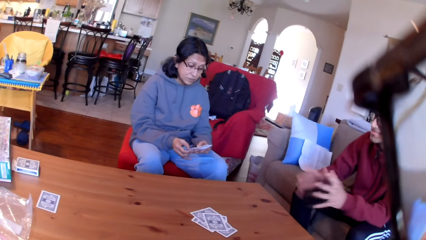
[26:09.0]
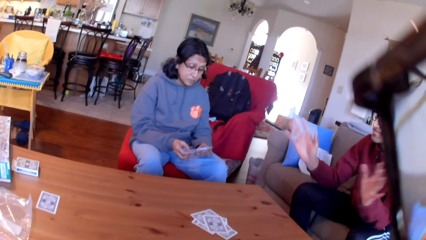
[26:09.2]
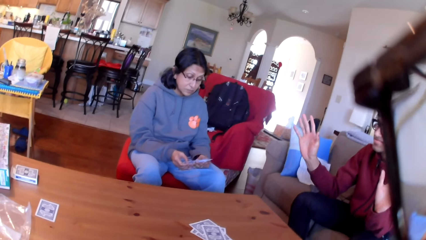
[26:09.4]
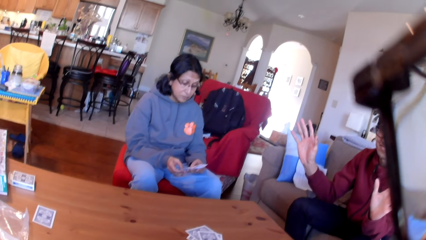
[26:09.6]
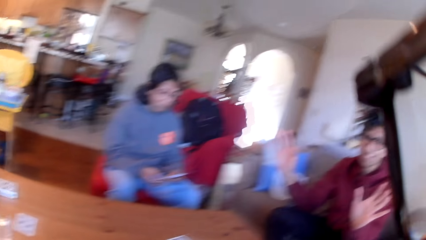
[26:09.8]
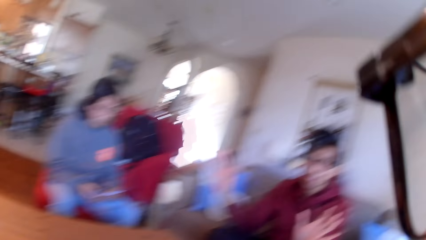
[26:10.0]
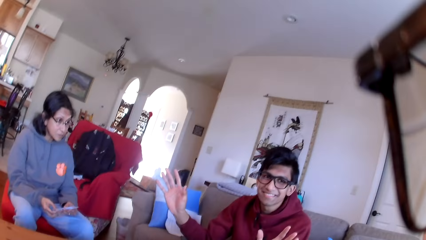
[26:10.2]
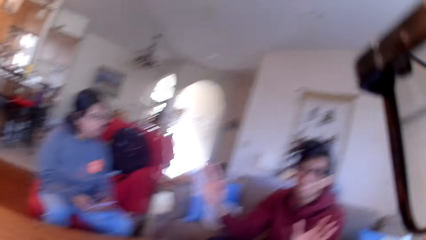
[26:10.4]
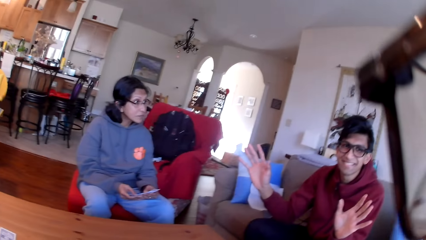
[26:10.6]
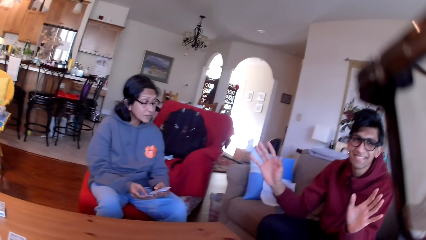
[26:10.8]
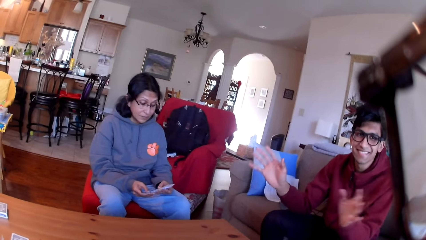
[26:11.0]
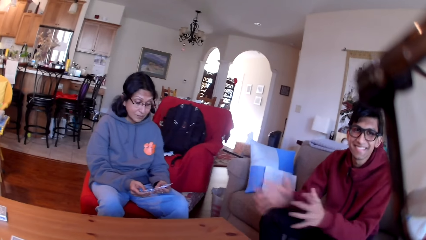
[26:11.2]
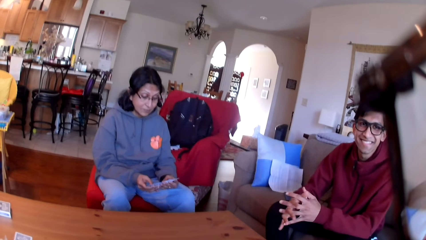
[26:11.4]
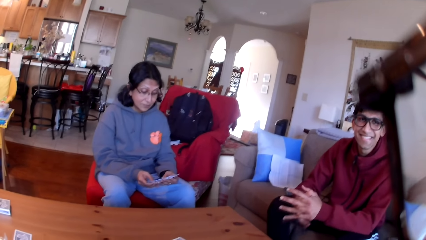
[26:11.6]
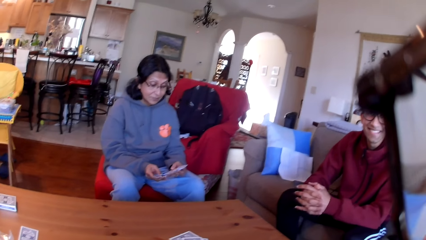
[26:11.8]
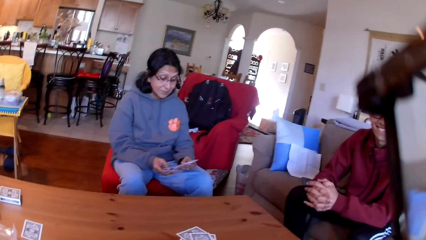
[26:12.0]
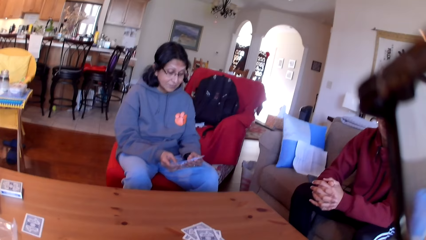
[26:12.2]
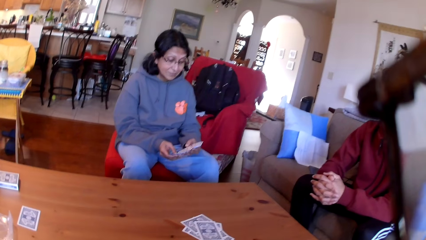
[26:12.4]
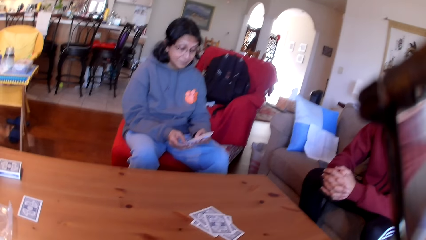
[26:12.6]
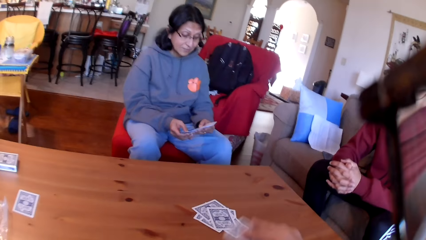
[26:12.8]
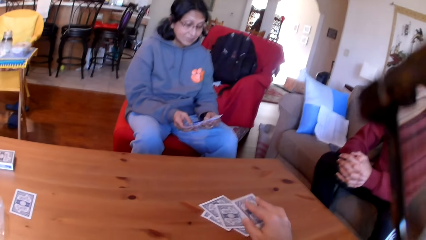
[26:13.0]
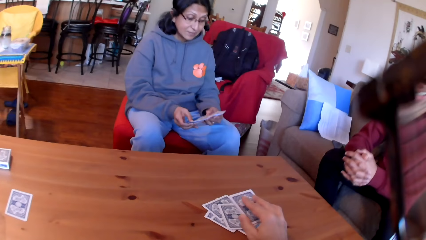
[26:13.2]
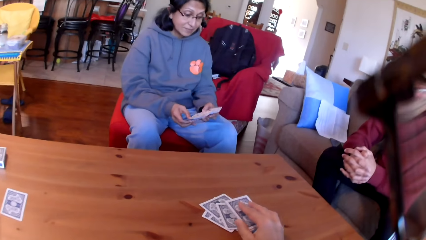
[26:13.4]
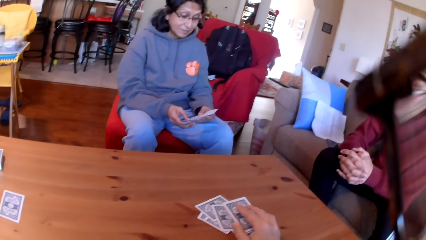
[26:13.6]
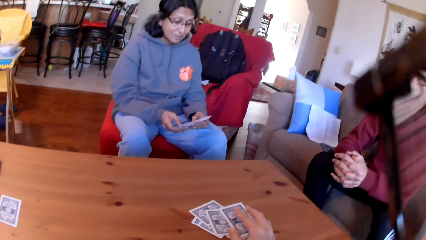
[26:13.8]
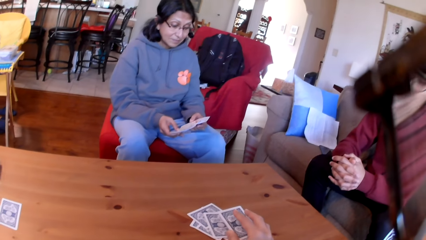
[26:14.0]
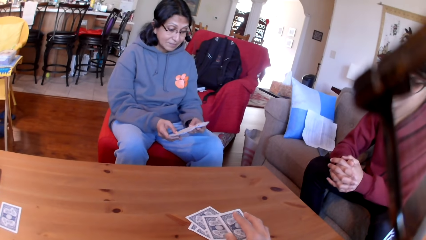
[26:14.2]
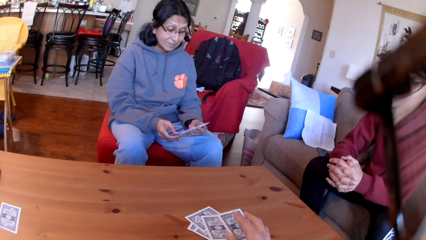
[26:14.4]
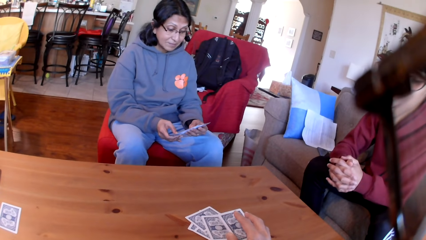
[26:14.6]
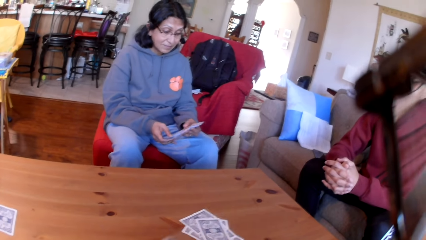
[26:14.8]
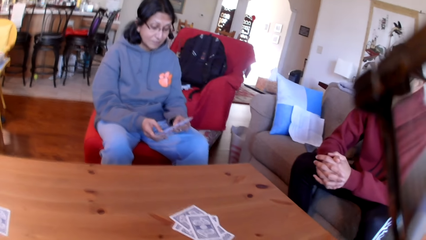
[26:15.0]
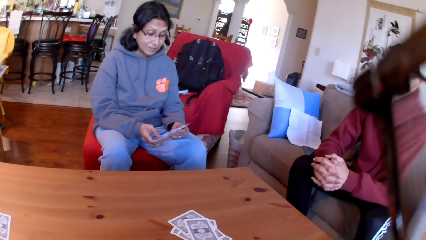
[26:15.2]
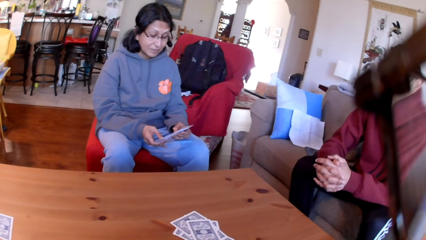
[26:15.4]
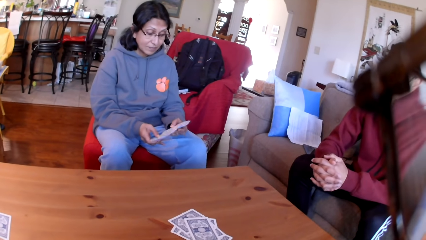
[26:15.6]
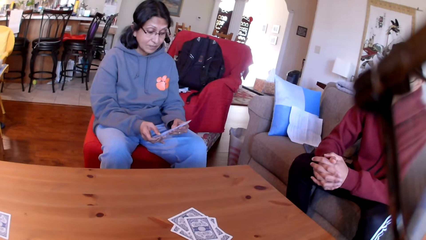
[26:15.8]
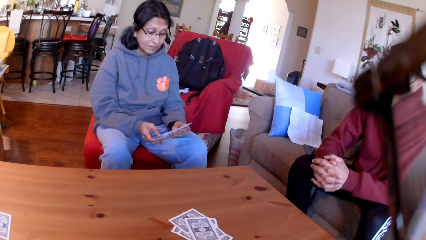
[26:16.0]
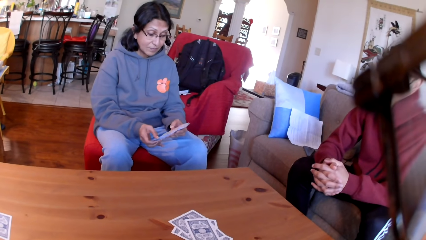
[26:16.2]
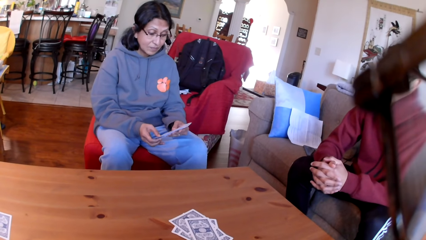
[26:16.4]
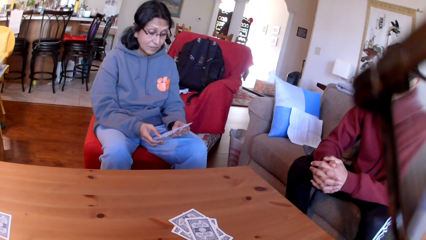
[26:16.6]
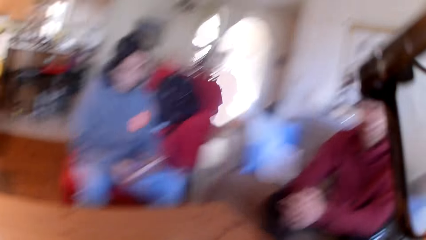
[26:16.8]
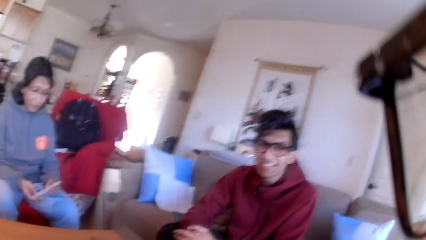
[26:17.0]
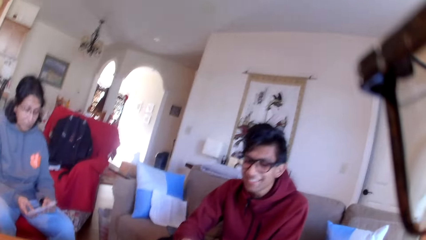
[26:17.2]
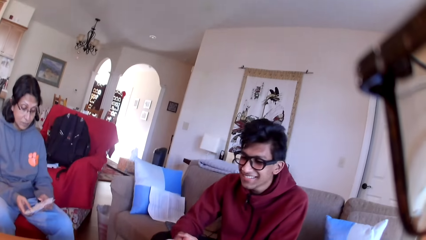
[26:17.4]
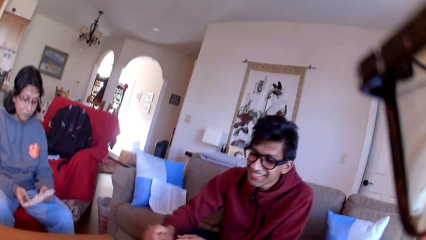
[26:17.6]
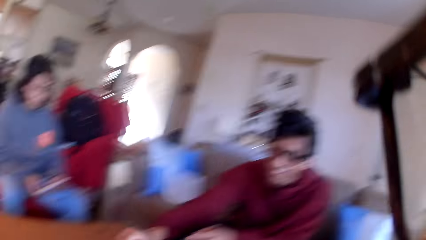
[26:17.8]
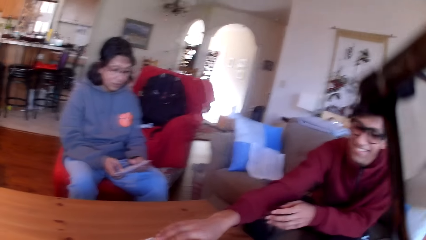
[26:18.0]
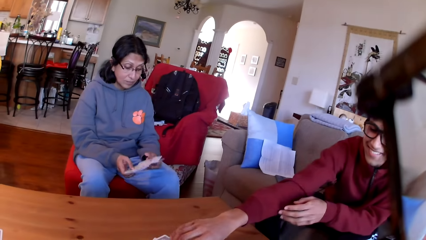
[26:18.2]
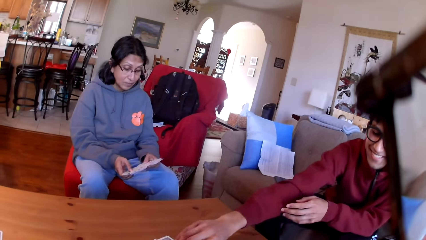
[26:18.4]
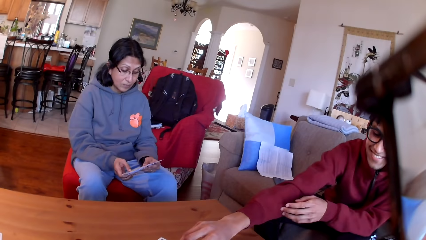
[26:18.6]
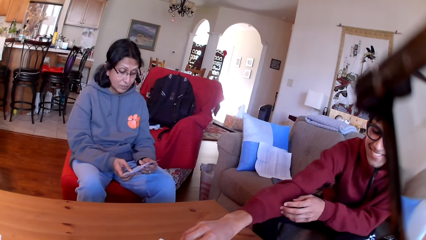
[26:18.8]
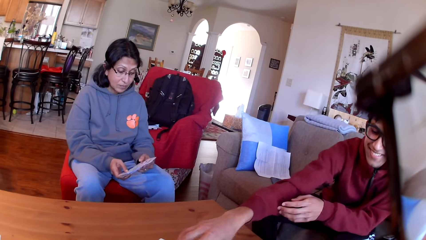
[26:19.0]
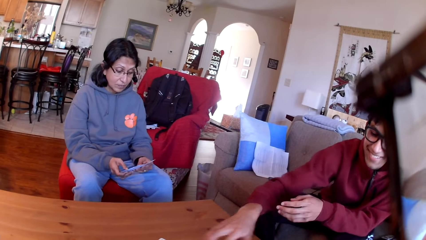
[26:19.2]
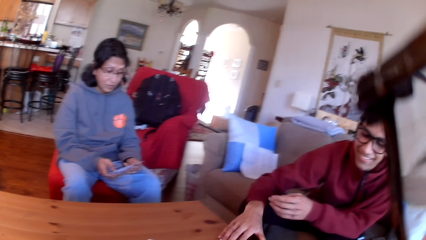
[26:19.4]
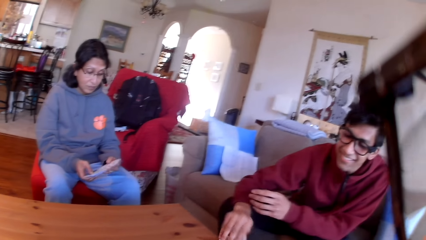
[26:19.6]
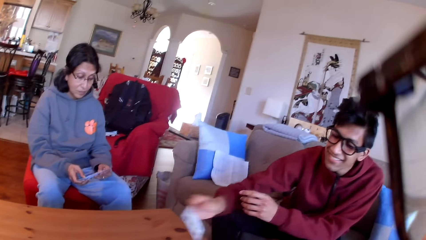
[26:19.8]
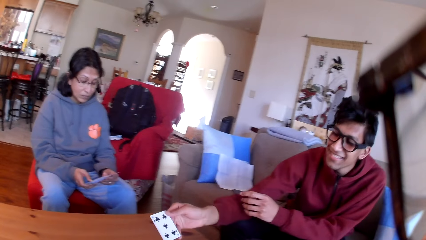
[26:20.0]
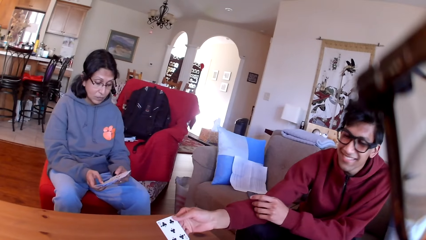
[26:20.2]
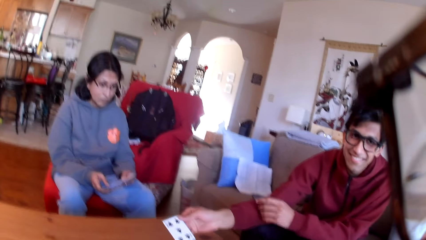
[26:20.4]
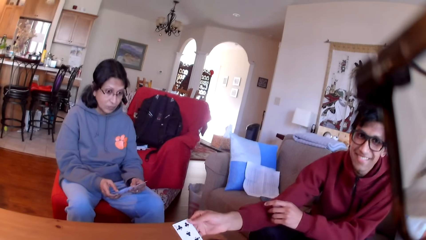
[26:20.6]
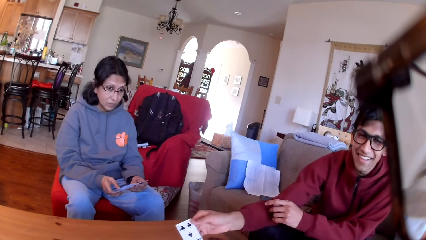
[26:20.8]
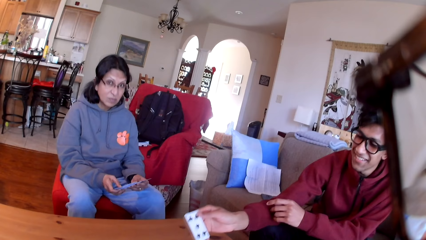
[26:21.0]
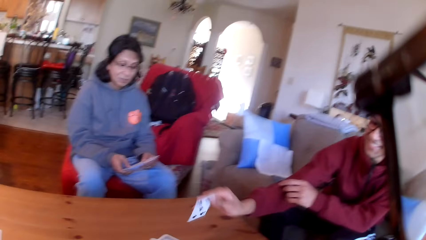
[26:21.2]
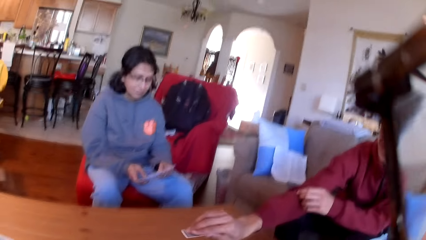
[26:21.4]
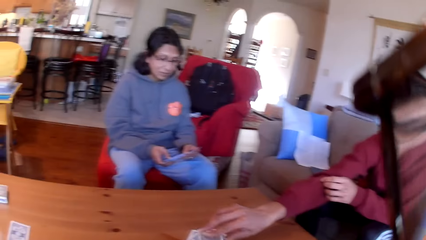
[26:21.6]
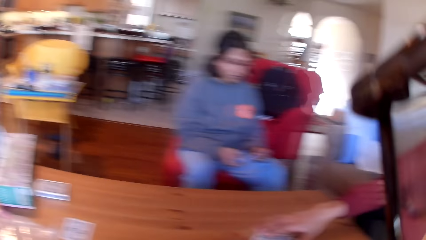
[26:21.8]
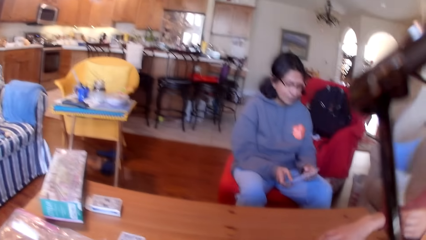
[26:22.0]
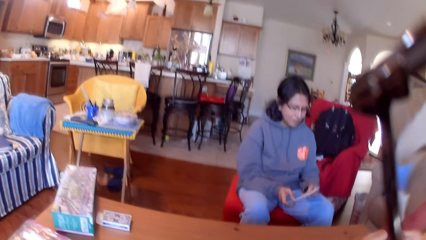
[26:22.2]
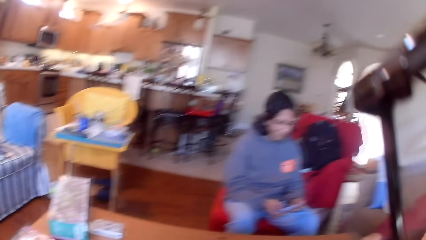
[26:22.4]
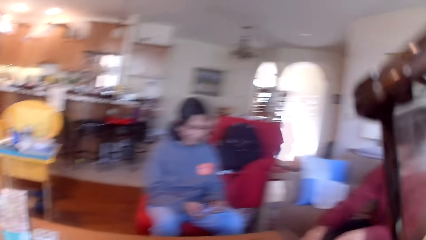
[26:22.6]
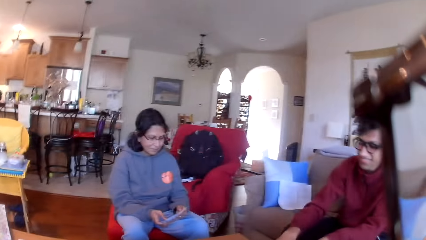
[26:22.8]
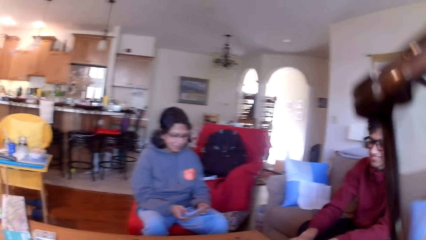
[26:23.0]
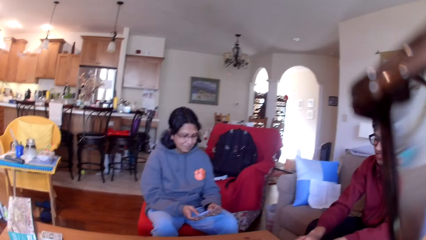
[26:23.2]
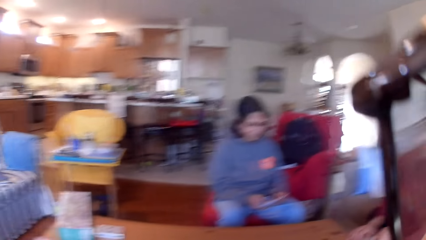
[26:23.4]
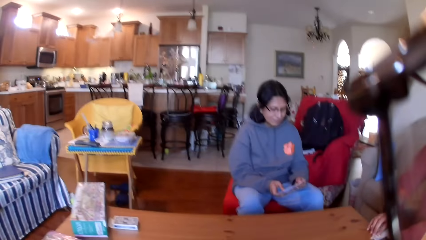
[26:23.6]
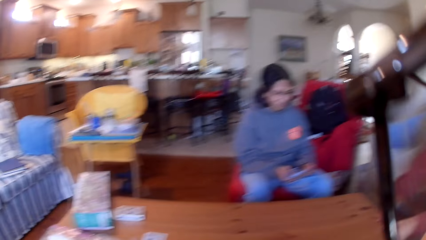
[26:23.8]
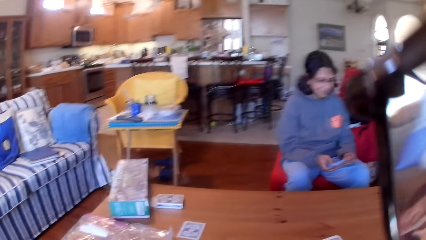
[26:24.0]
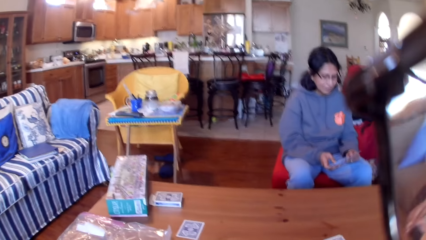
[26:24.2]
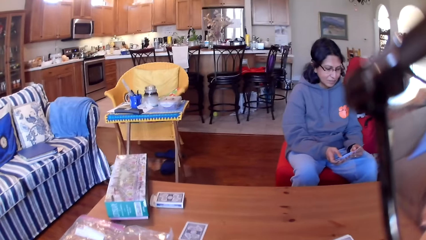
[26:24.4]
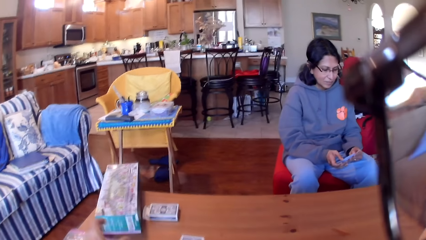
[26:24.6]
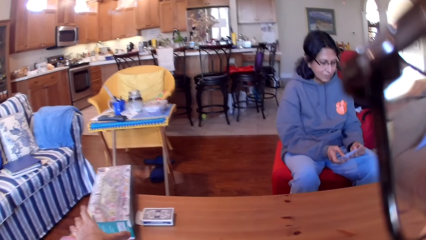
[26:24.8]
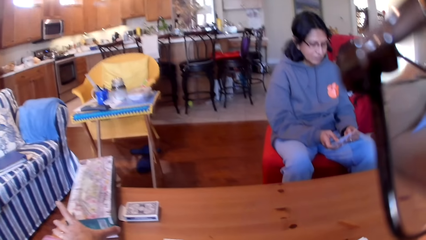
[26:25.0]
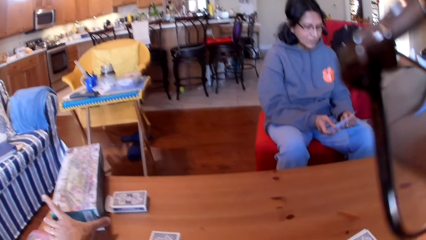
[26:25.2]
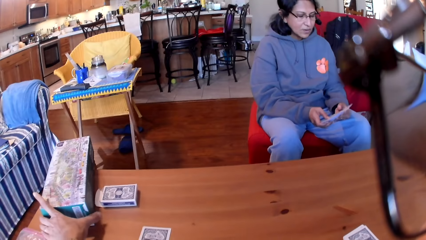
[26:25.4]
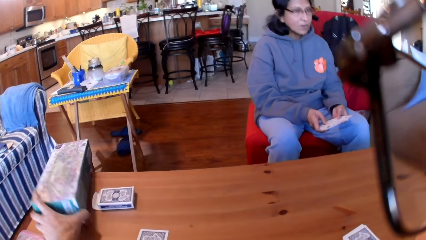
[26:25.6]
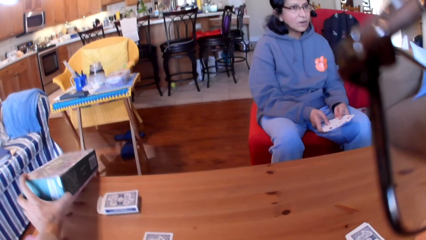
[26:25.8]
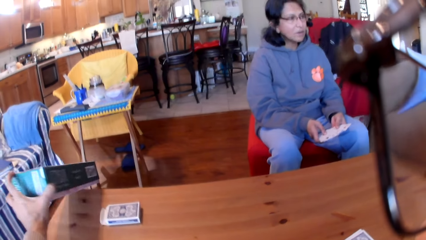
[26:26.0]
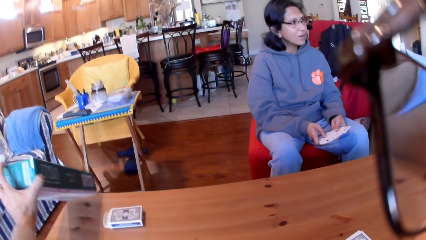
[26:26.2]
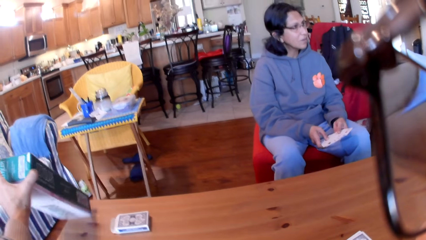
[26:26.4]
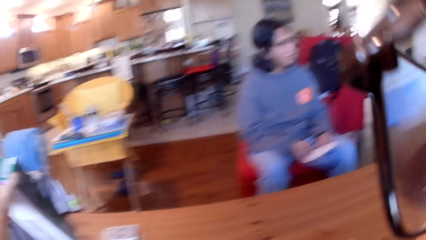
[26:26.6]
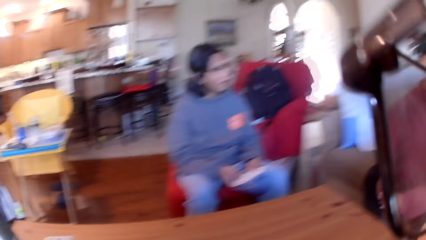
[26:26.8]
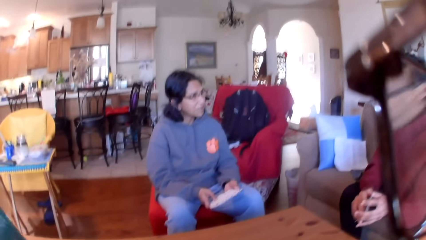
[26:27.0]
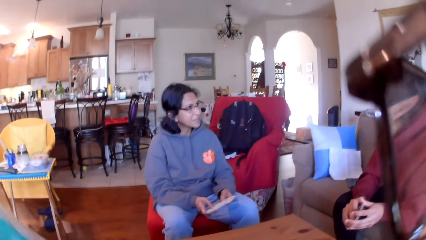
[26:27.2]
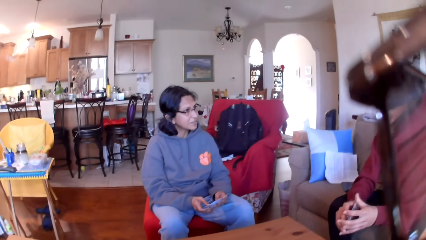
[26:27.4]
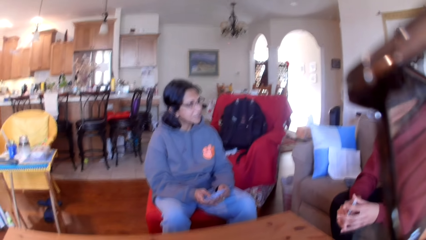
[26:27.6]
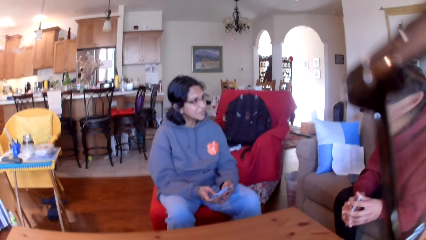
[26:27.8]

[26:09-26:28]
A man moves his hands. The camera wearer puts the card on the table. A woman moves the cards in her hands. The man moves the card on the table. The woman moves the cards in her hands. The man picks up a card, stares at the card in his hand, and puts the card on the table. The woman moves the cards in her hands. The camera wearer picks up the box from the table.
